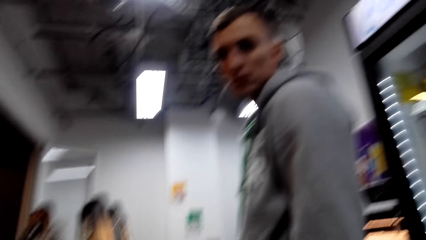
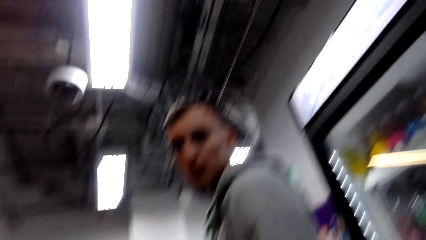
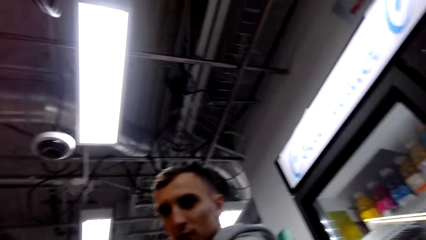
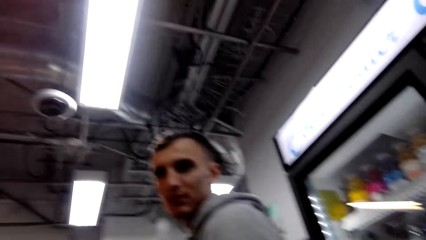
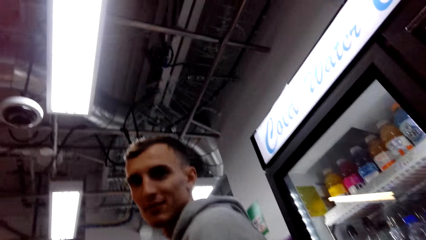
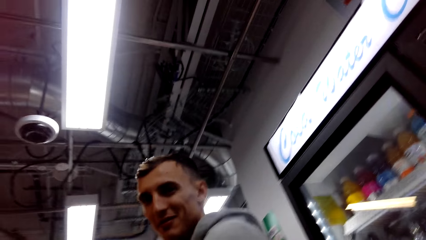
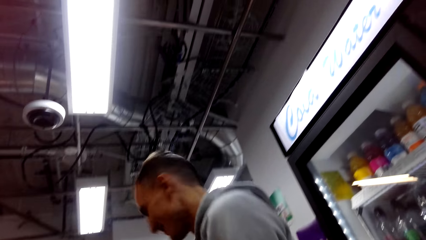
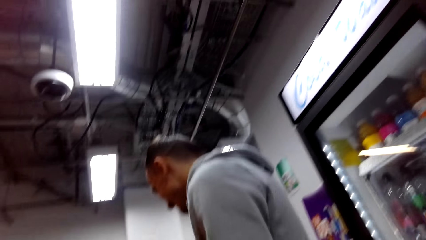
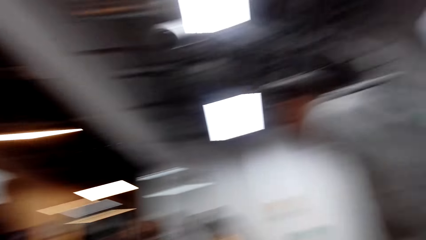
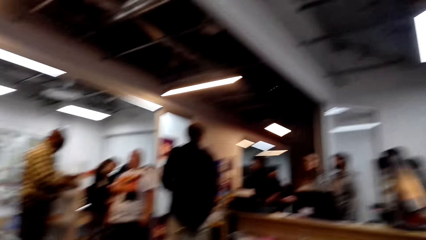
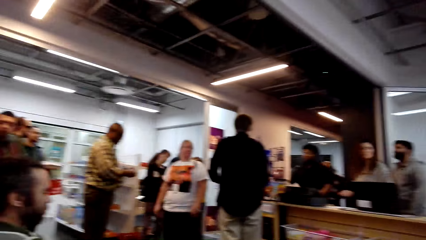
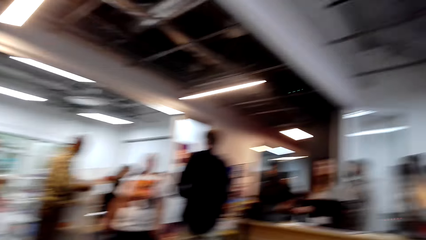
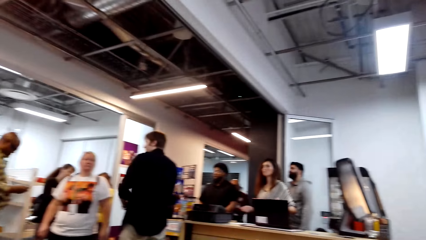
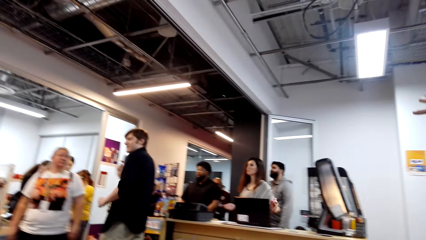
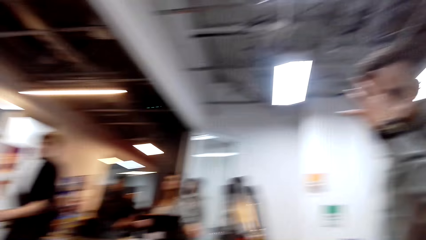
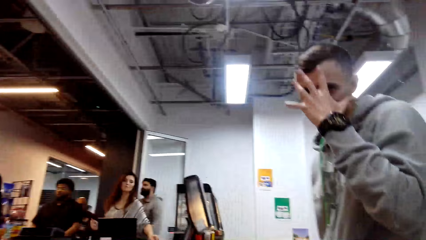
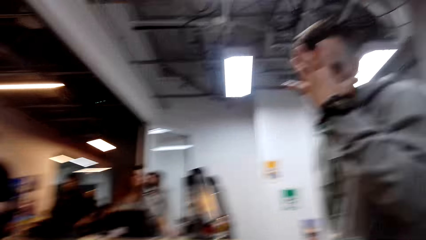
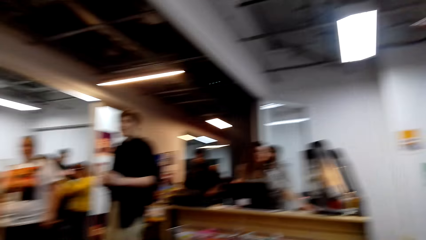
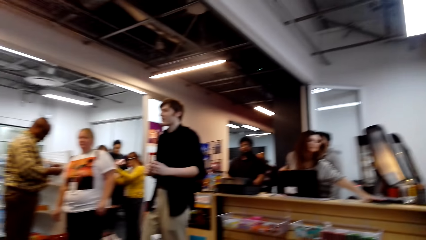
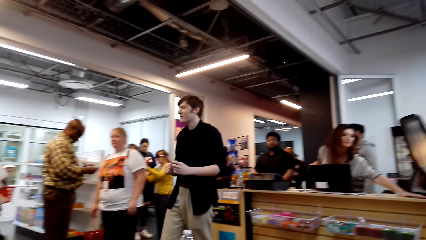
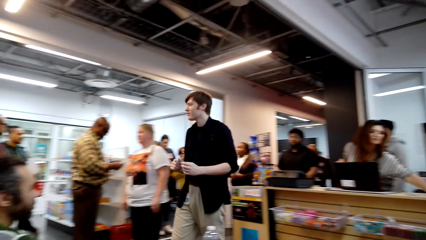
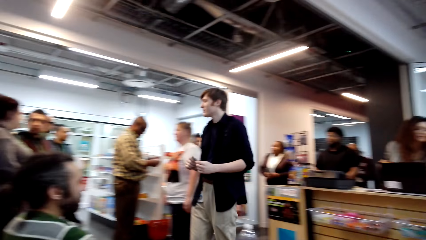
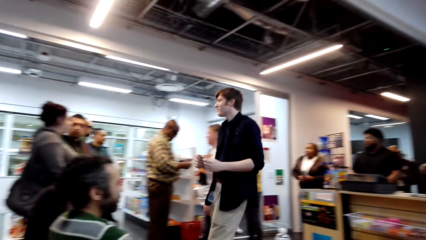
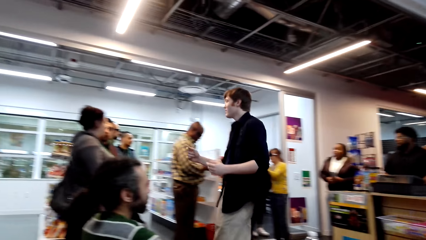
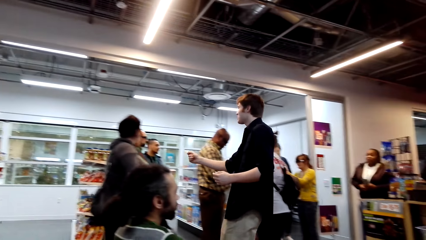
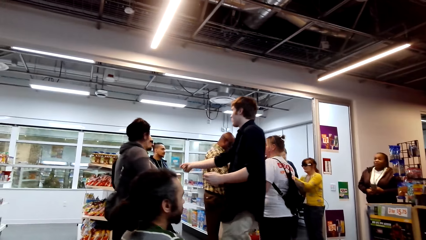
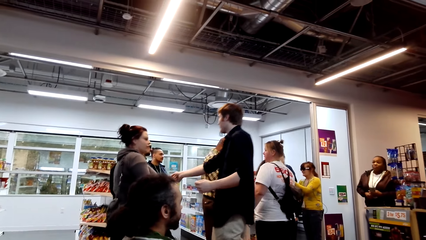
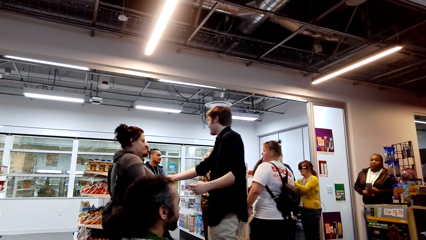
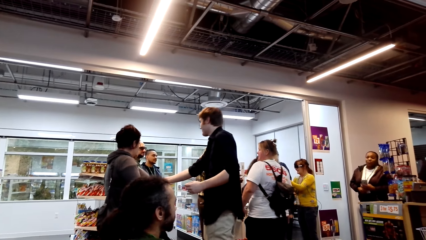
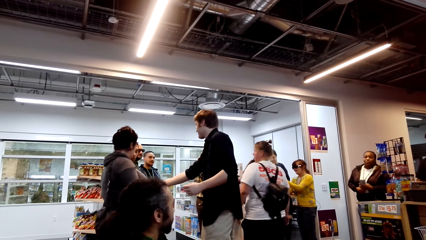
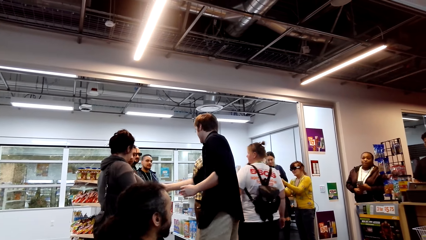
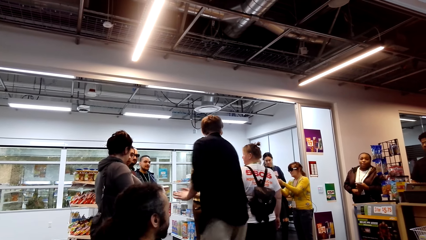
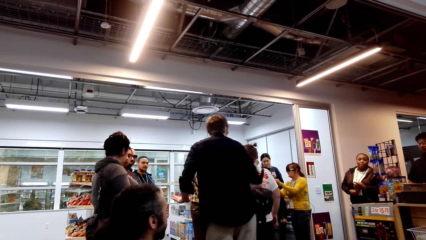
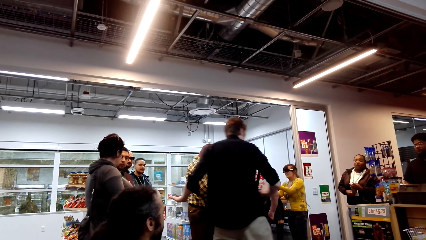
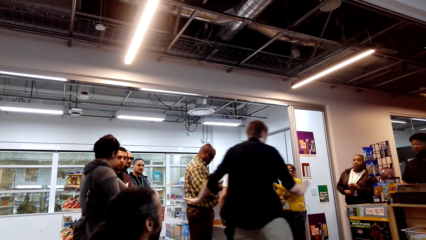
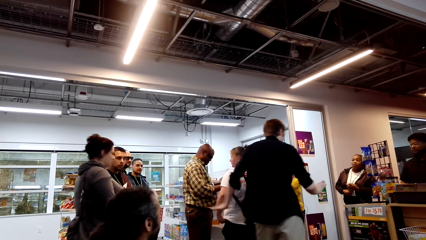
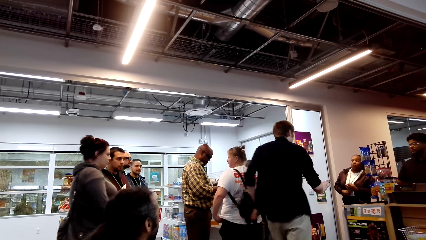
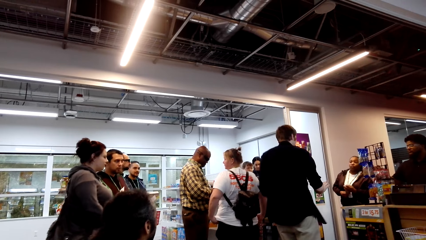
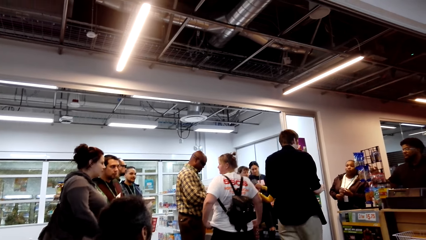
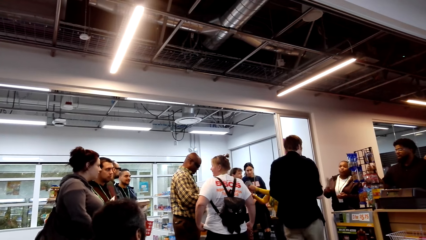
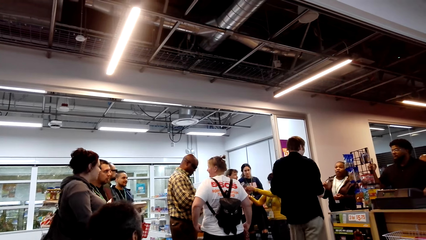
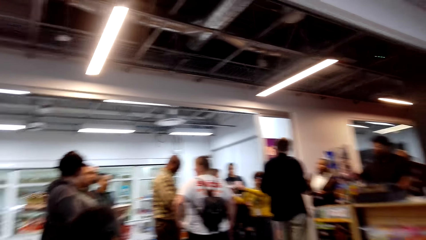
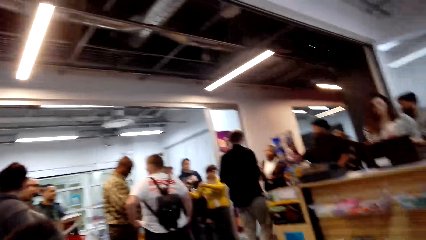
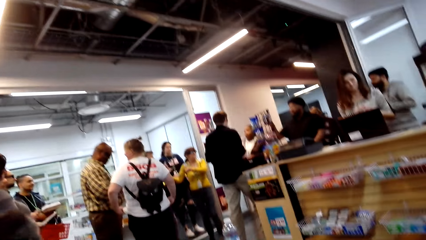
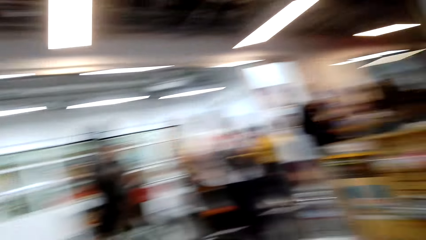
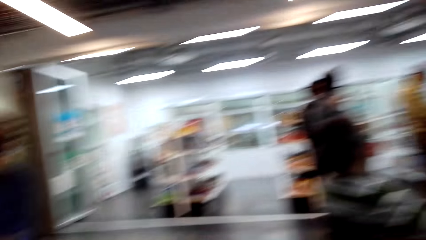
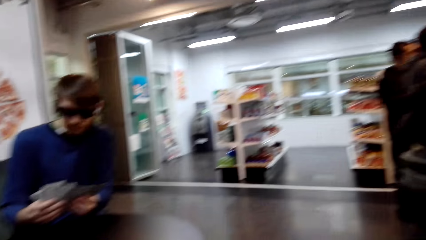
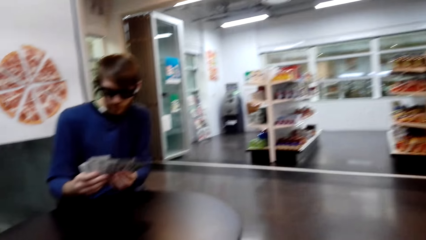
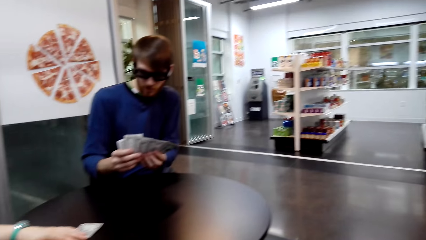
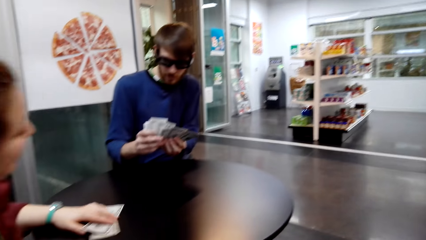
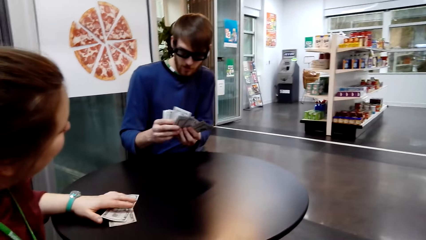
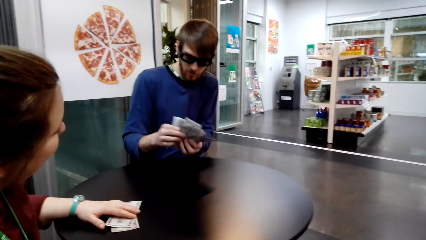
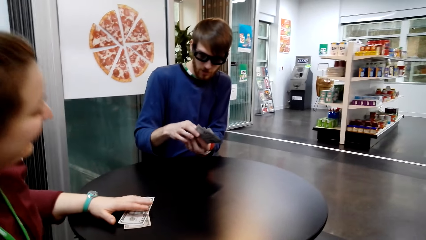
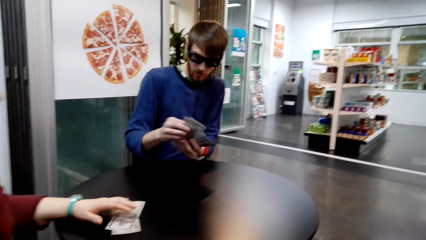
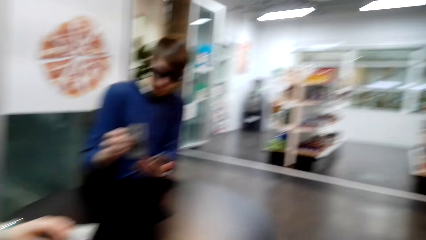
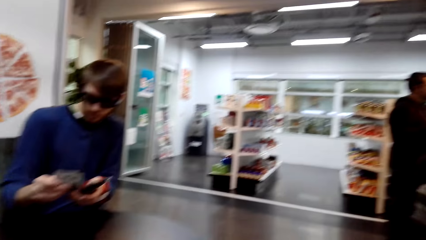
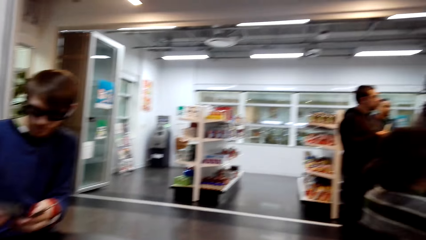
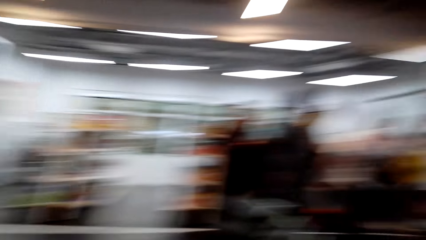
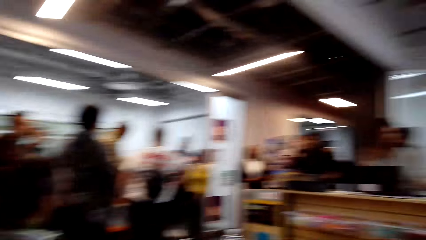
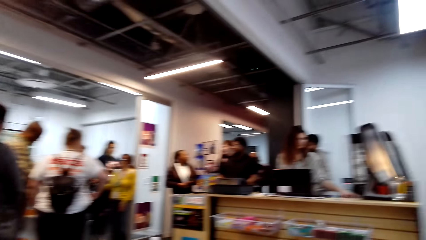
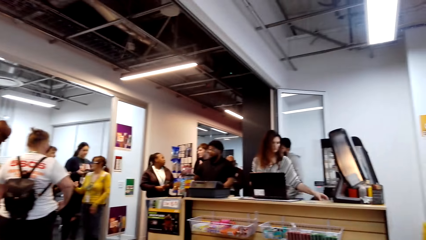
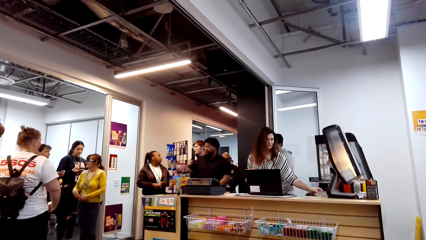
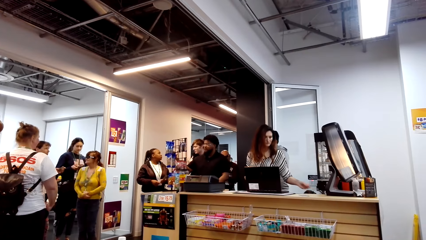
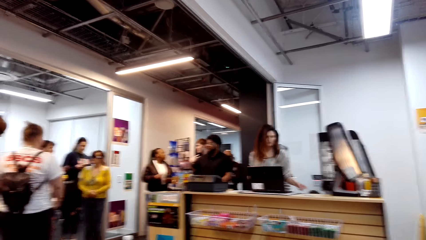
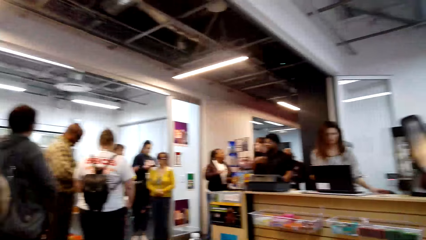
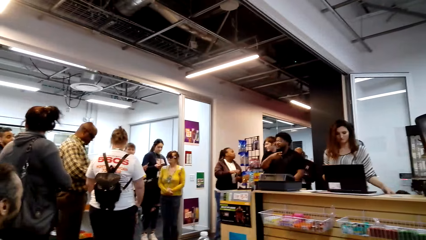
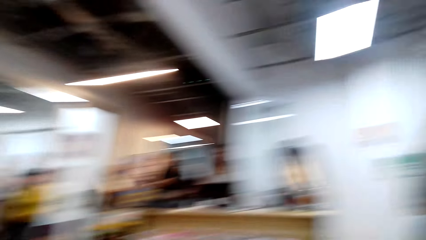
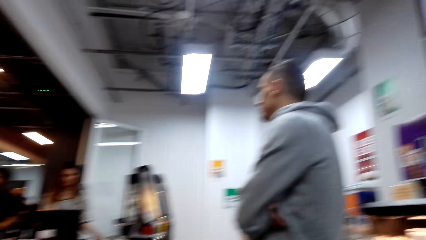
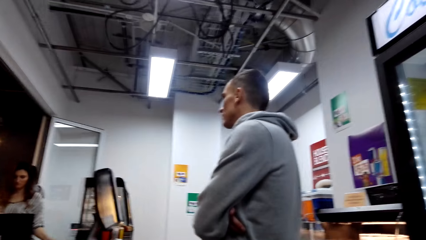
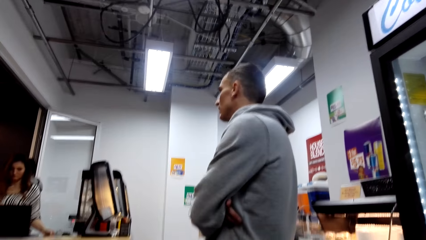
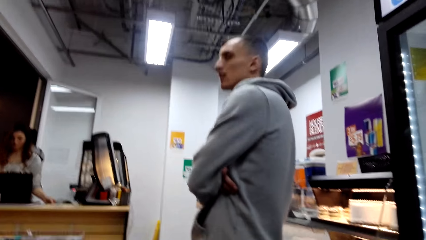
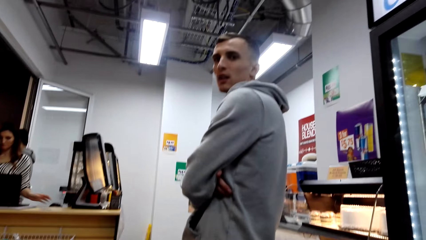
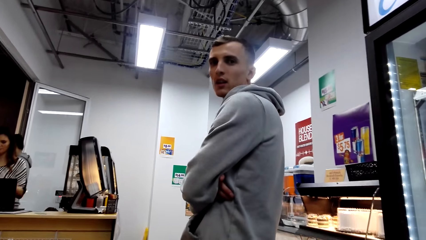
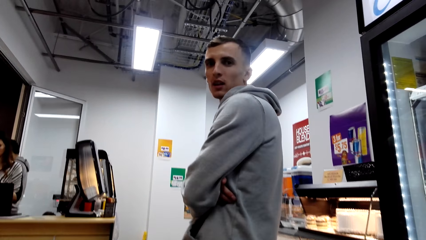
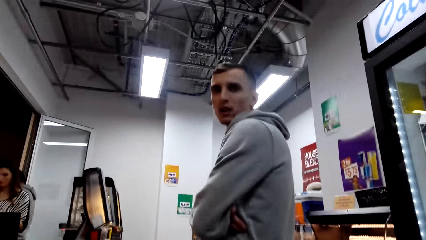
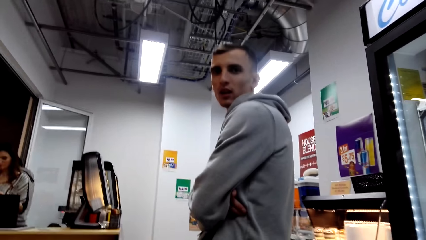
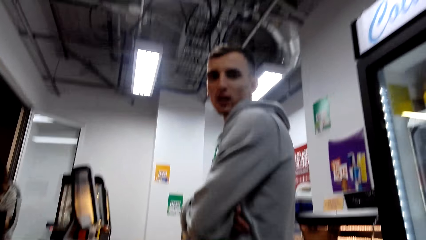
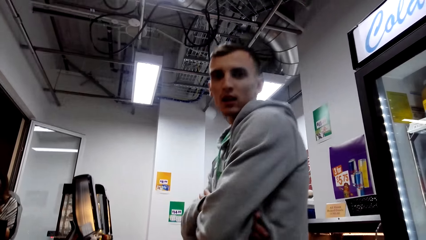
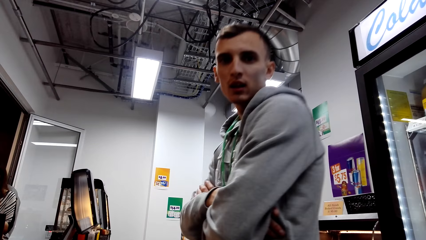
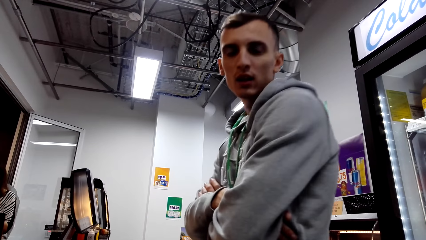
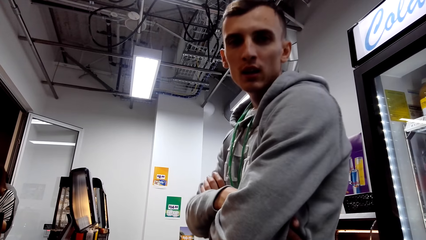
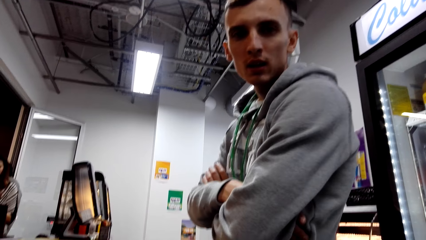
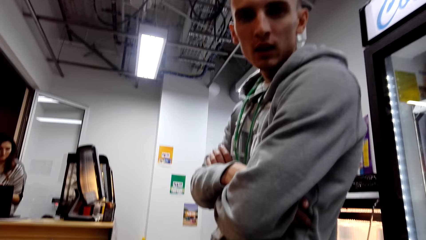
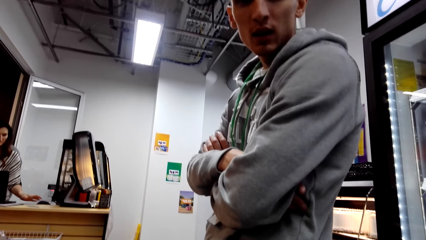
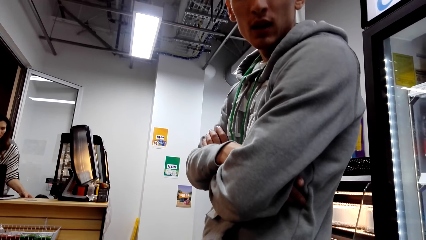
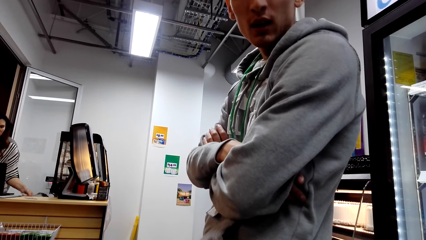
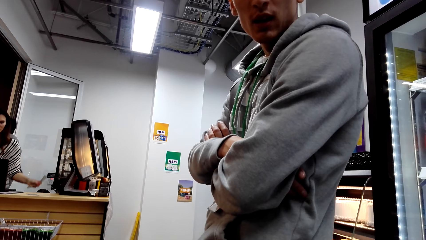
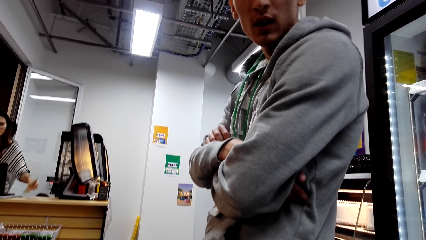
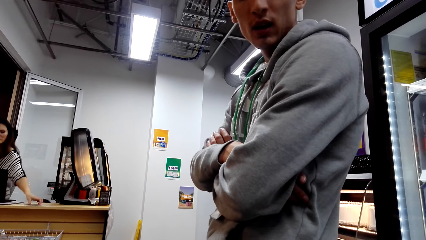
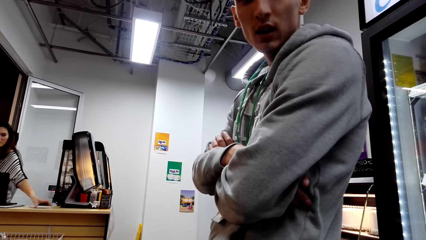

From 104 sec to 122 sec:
The camera wearer looks at a man. They look at people in the shopping mall. They converse with the man.
